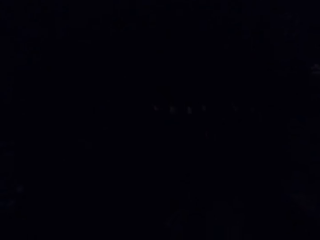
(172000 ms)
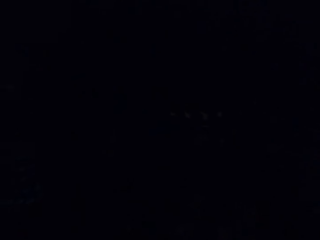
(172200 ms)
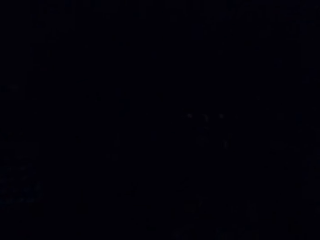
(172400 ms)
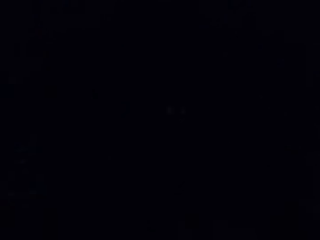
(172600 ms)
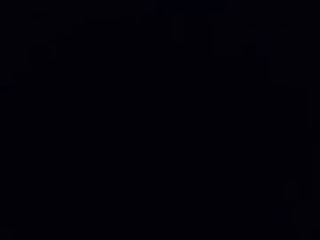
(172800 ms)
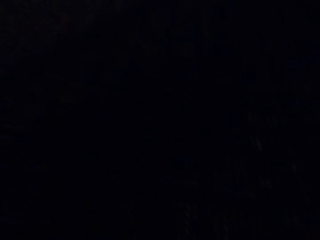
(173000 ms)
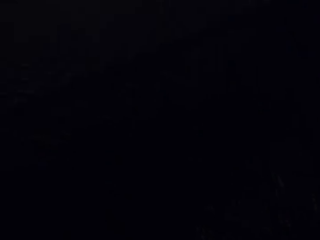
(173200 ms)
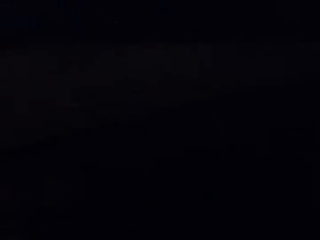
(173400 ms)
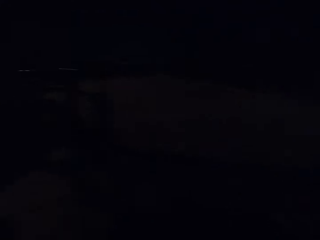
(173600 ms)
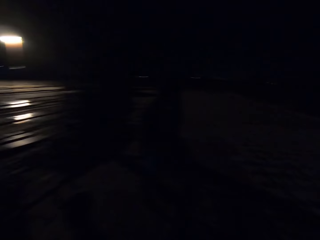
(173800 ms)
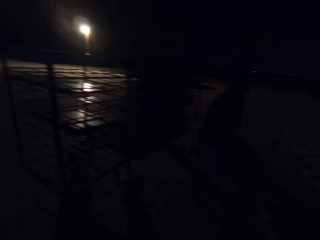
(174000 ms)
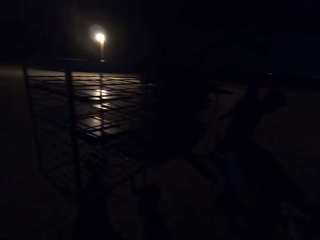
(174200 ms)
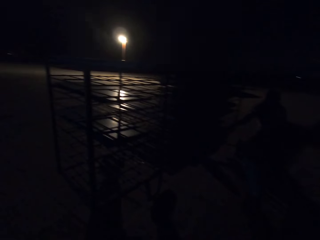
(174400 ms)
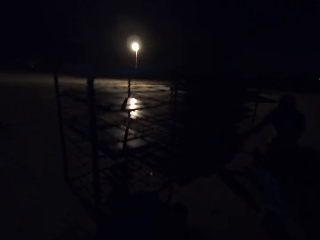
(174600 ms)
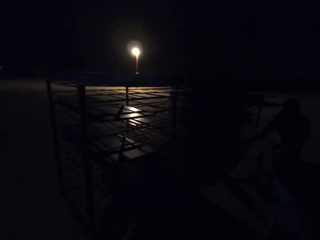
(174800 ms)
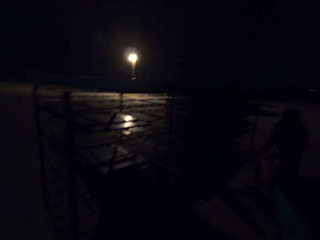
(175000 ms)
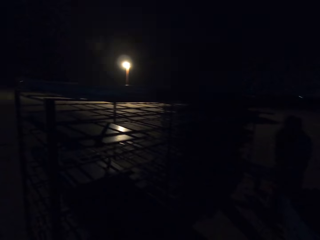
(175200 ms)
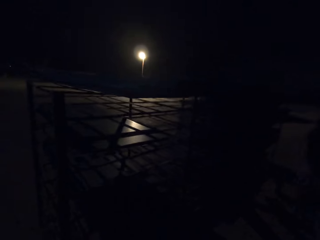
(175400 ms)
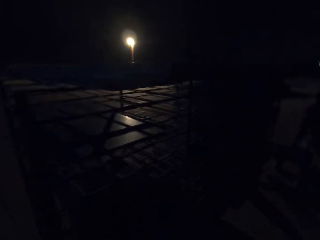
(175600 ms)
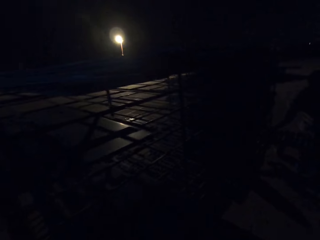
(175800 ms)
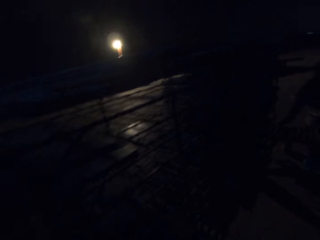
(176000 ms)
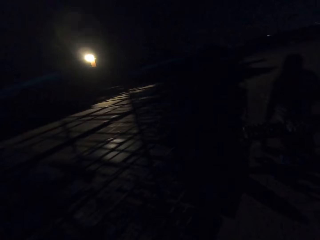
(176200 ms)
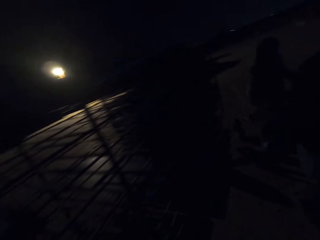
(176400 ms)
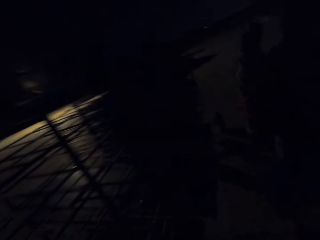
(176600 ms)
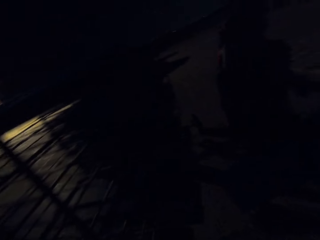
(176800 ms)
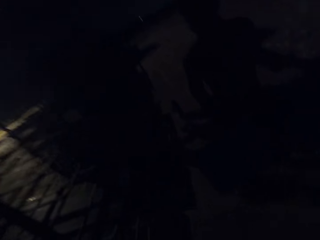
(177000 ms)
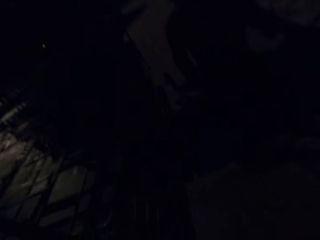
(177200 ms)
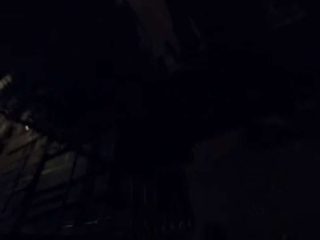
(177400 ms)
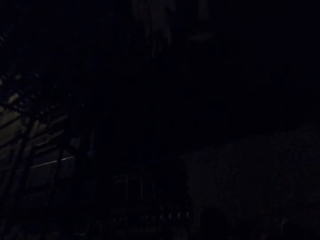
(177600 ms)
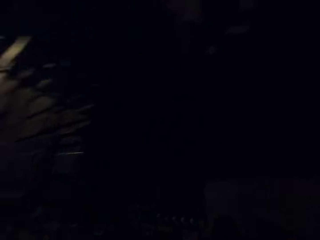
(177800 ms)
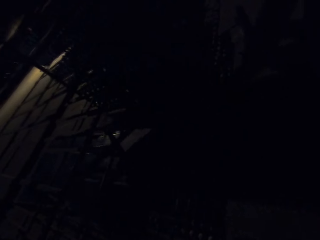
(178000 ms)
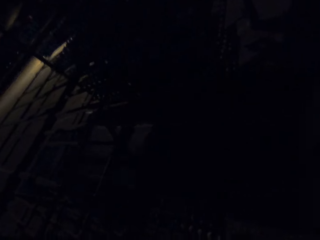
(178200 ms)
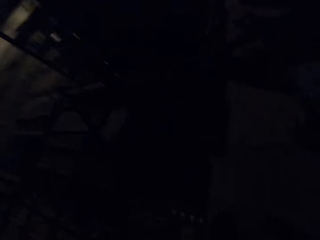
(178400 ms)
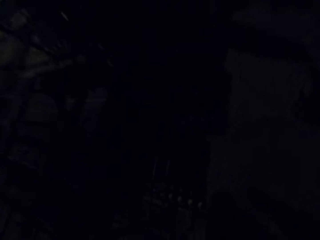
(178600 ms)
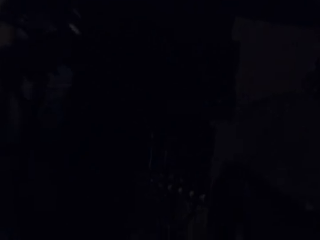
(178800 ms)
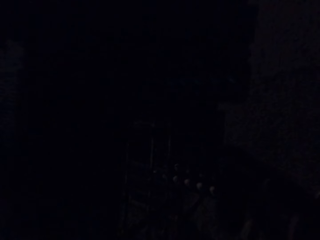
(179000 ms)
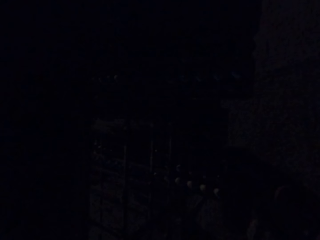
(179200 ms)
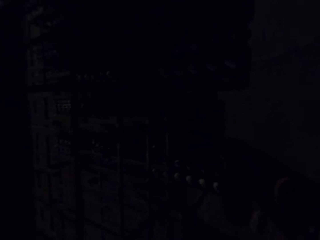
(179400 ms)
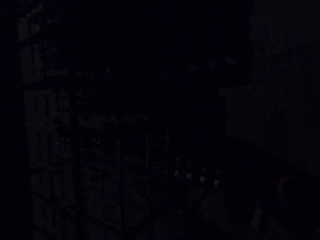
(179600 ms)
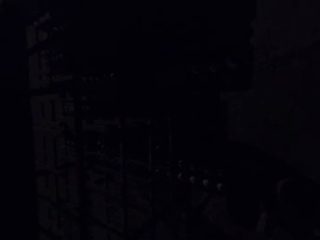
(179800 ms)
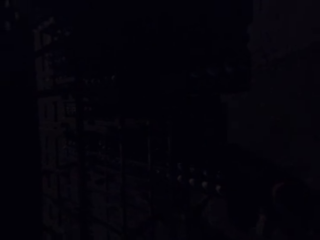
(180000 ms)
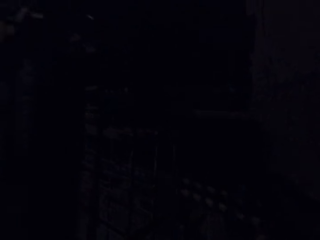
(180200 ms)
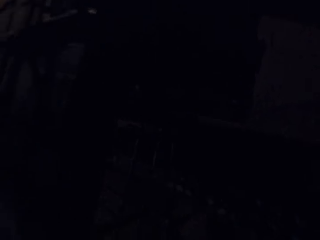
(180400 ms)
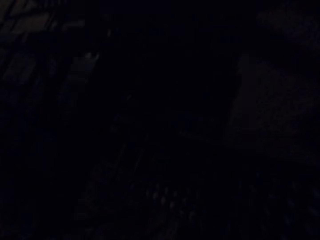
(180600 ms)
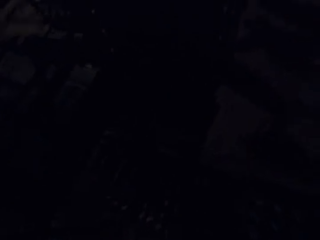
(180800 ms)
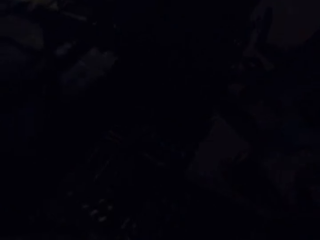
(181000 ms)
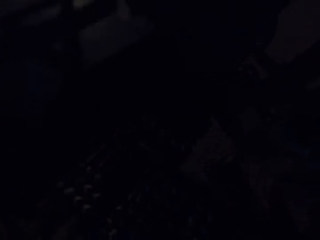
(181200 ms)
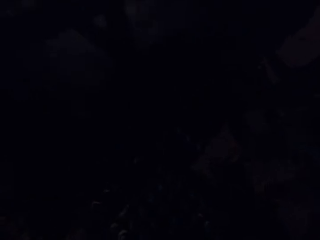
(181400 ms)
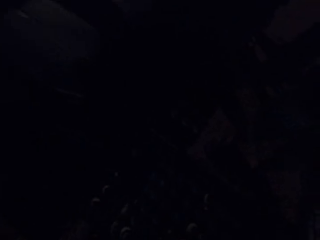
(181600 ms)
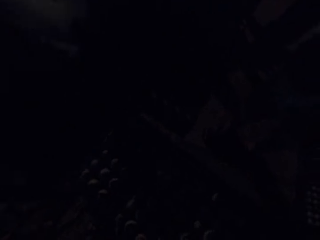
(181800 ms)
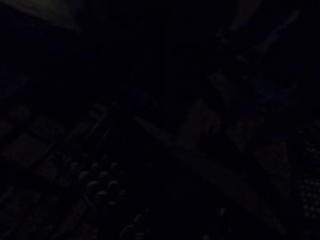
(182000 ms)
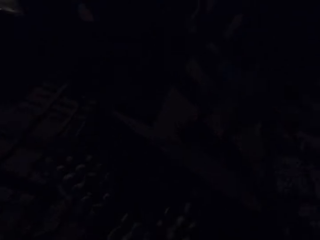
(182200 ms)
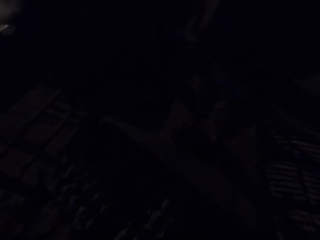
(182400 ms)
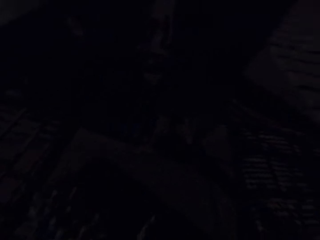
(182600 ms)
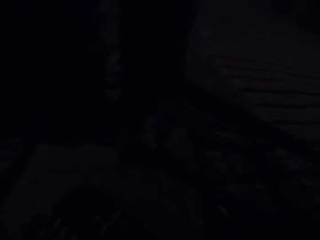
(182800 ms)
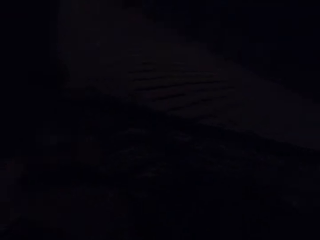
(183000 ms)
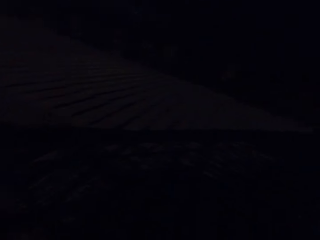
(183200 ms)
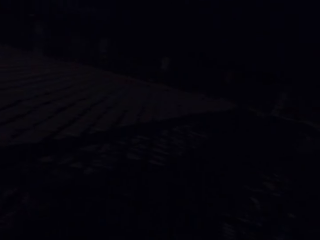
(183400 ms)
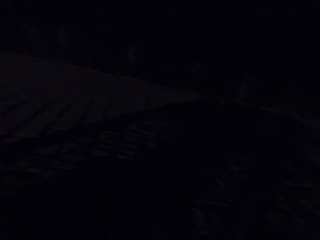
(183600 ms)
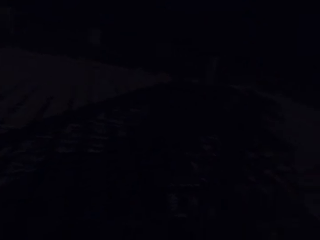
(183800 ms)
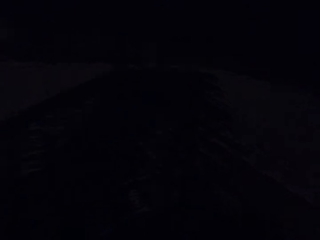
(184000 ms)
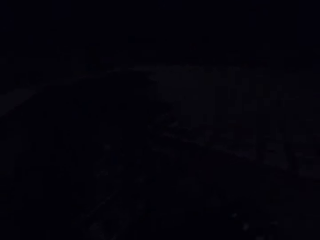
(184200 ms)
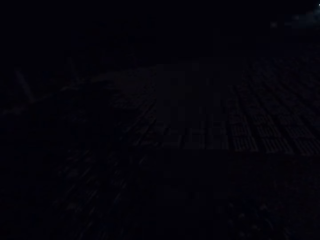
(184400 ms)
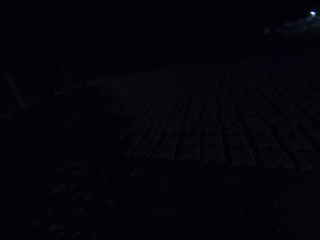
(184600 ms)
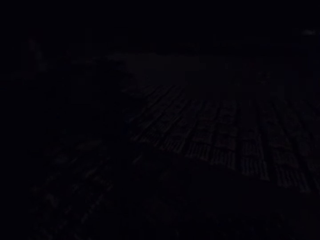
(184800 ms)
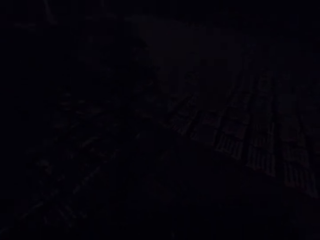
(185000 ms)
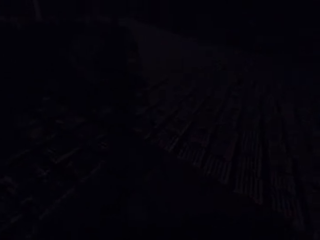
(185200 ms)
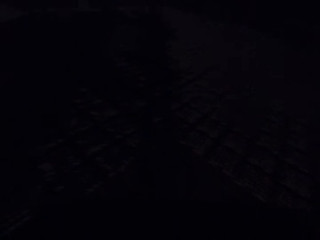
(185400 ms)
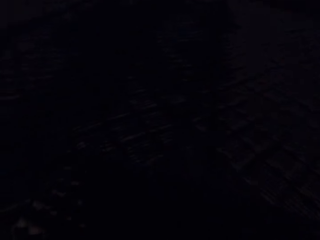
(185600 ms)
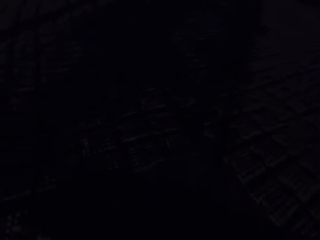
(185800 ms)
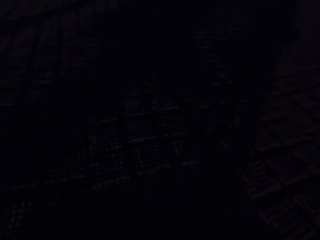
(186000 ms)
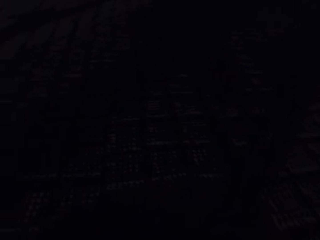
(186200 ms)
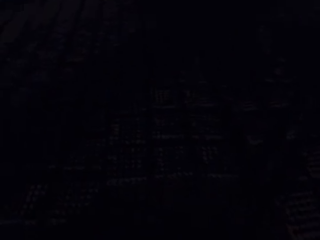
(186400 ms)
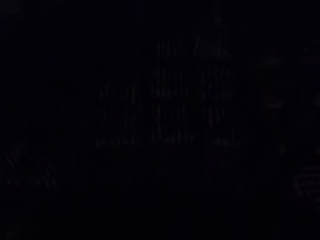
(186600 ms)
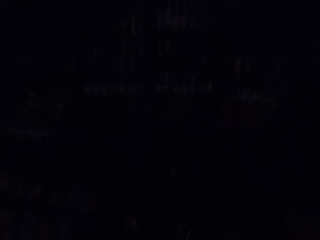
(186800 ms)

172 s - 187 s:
The camera wearer lays egg crates on the ground with the tray in his hands. He scoops the cement. The man carries a tray in his hands. The woman drags a tray from the shelf with her right hand. The camera wearer walks towards something. The woman carries the tray from the shelf with her hands. A person converses with another person. The camera wearer places the tray in his hands on the shelf. He drags a tray from the shelf with his right hand. He carries the tray from the shelf with his hands. He walks outside.

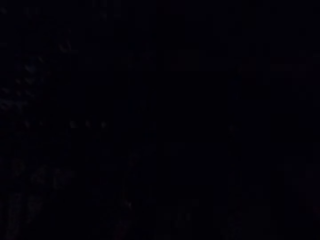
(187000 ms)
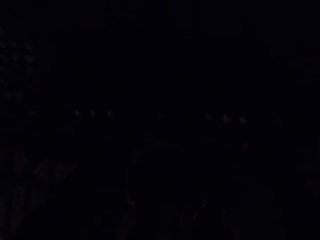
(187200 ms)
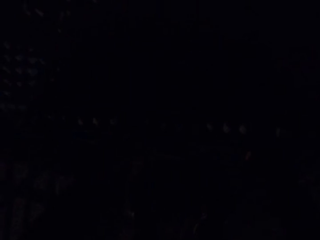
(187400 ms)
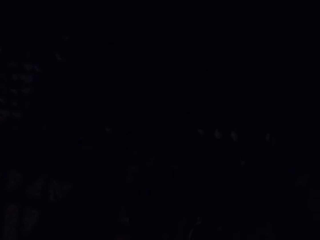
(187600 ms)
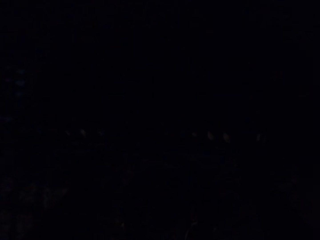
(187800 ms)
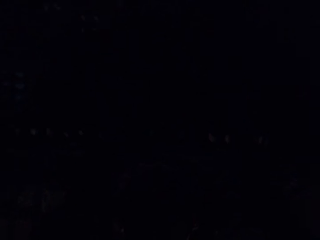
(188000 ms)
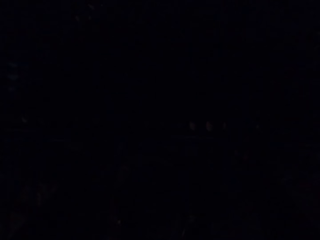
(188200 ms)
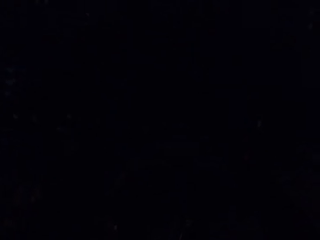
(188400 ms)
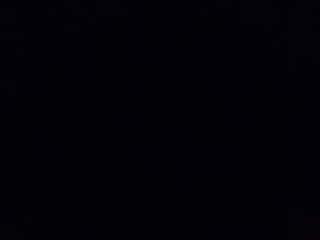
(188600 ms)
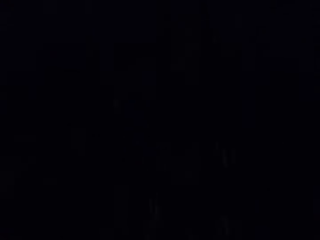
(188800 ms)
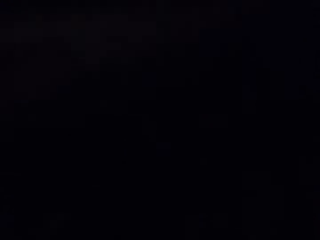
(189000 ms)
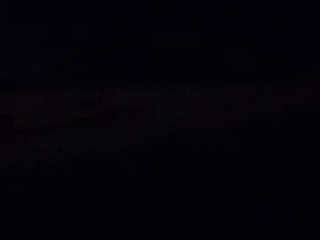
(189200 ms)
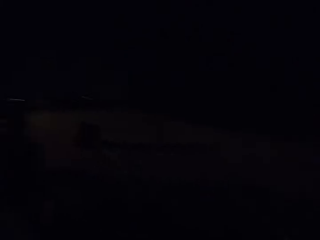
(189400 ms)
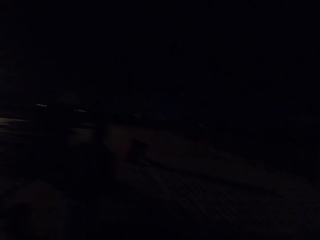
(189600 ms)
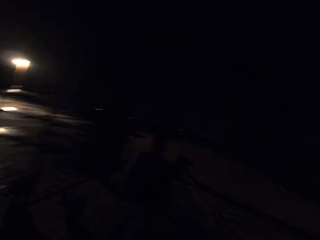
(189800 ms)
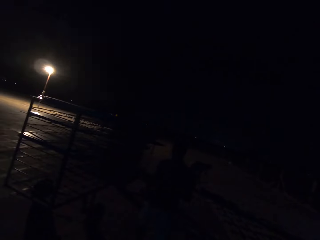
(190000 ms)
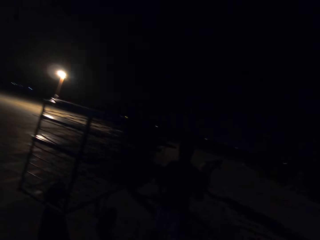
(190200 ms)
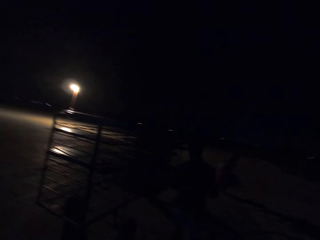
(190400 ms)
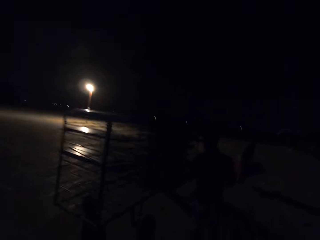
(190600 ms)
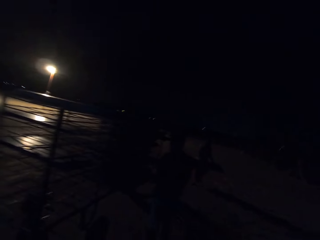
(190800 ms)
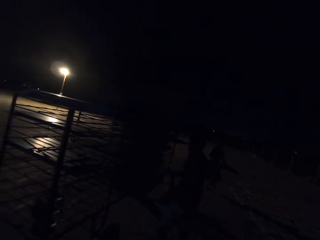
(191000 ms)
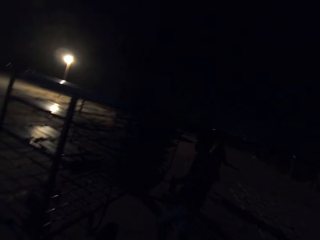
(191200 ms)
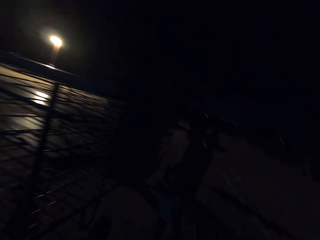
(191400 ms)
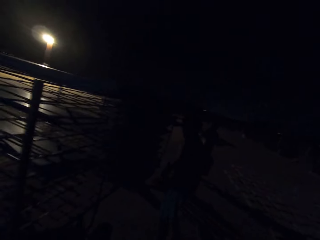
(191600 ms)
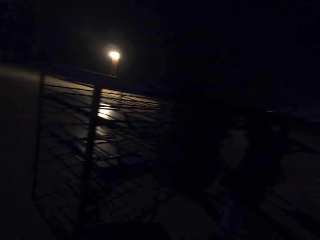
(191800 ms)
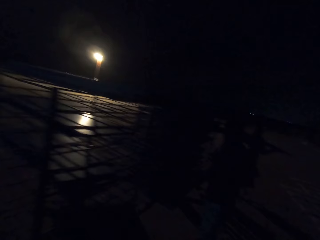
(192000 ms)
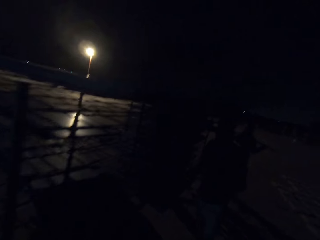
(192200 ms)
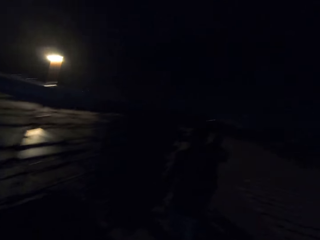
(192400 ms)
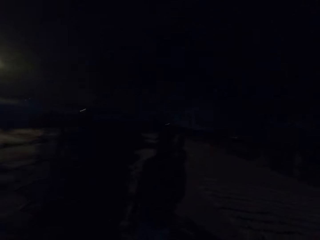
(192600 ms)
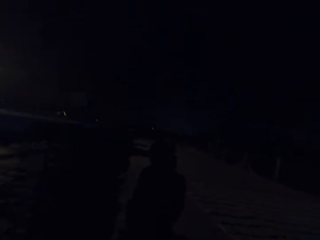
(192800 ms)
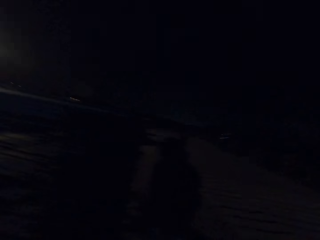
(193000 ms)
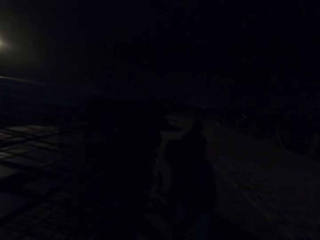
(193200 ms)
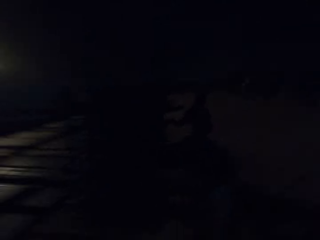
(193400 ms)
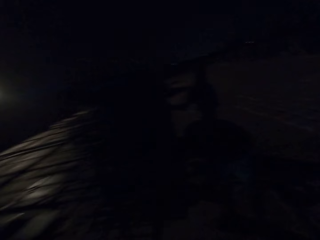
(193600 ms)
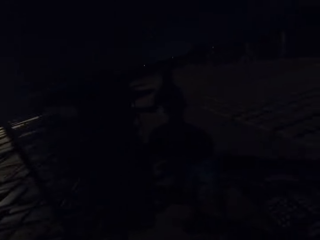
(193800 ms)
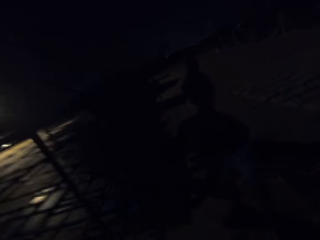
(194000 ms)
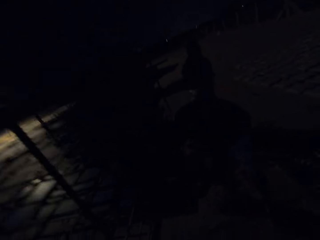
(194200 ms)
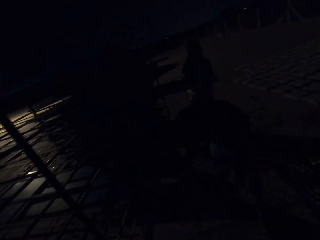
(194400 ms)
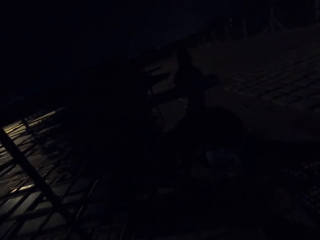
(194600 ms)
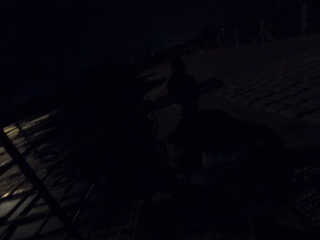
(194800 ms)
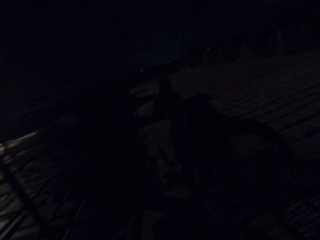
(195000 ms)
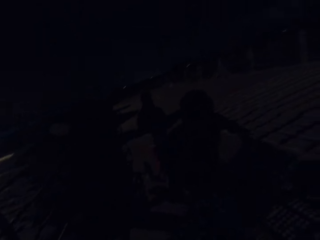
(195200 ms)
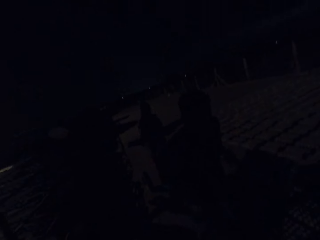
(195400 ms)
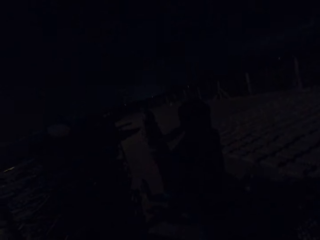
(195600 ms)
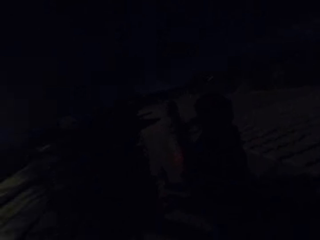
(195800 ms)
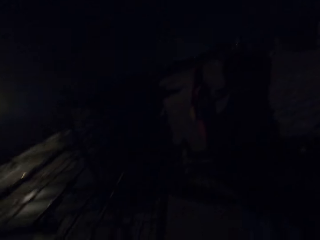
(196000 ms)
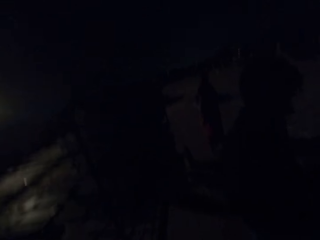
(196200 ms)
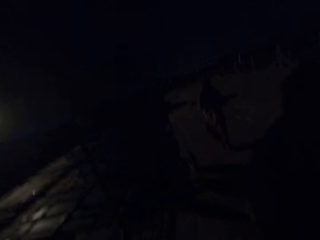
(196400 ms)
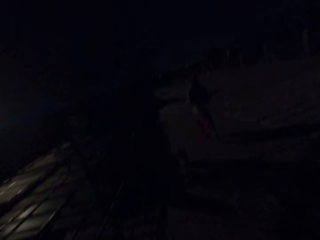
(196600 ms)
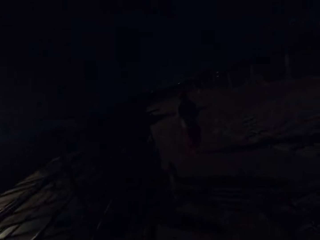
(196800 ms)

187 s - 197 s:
The camera wearer lays egg crates on the ground with the tray in his hands. He scoops the cement. The woman lays egg crates on the ground with the tray in her hands. The man places the tray in his hands on the shelf. The camera wearer walks towards something. He converses with a person. The woman places the tray in her hands on the shelf. She carries a tray from the shelf with her hands. The man carries a tray from the shelf with his hands.
